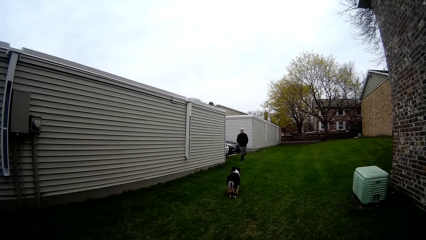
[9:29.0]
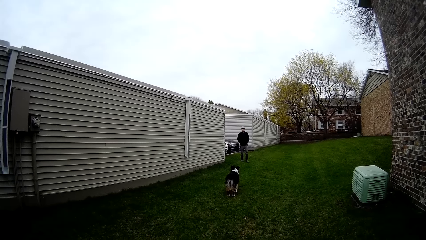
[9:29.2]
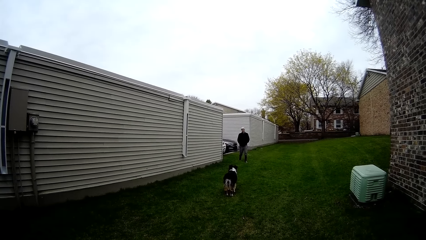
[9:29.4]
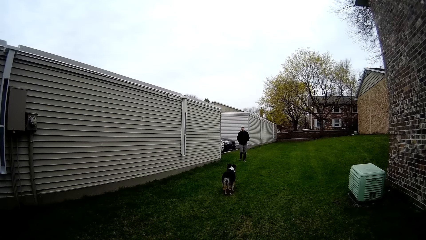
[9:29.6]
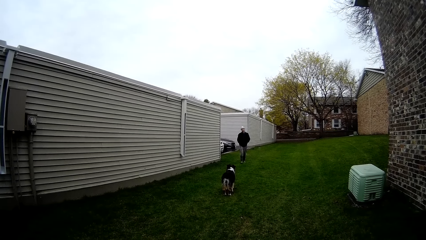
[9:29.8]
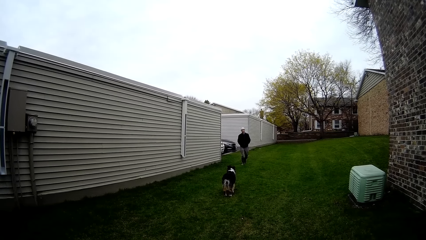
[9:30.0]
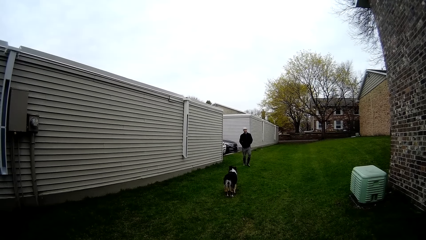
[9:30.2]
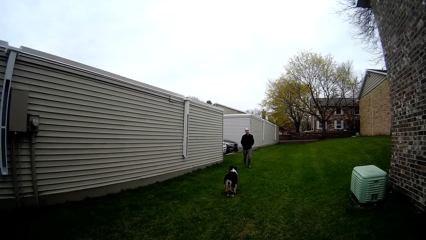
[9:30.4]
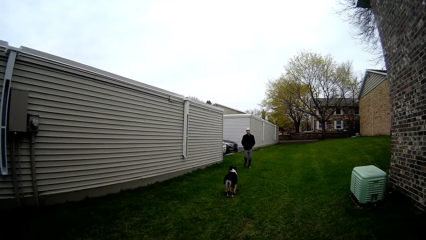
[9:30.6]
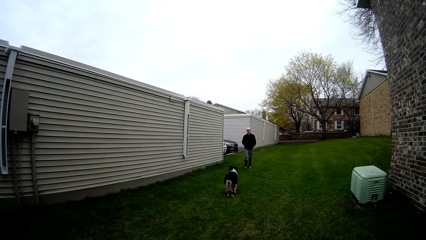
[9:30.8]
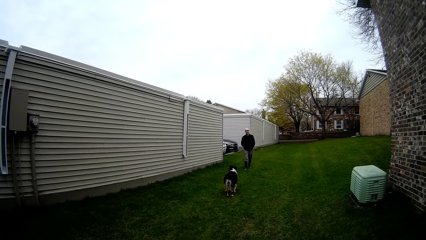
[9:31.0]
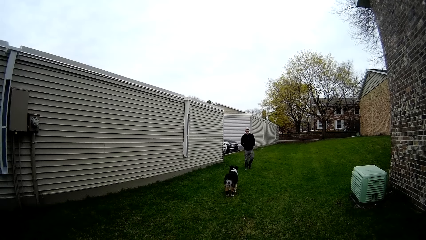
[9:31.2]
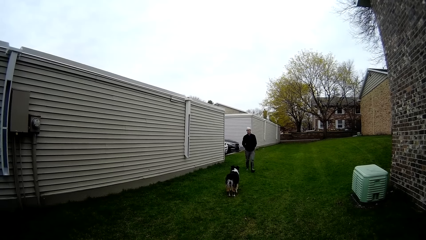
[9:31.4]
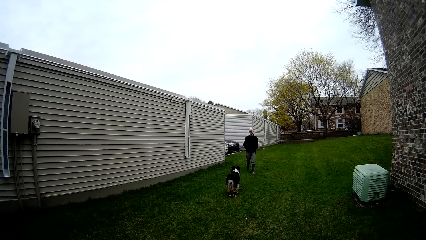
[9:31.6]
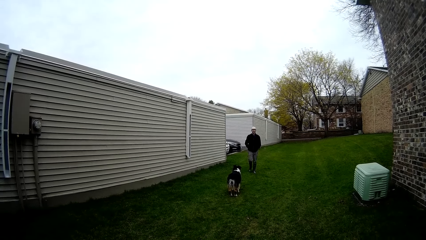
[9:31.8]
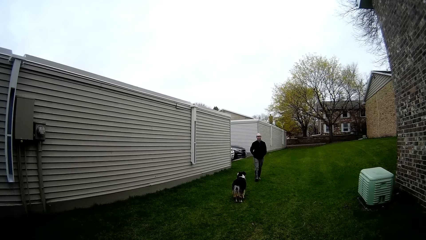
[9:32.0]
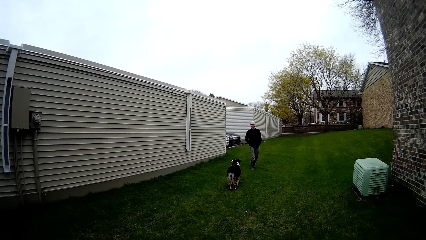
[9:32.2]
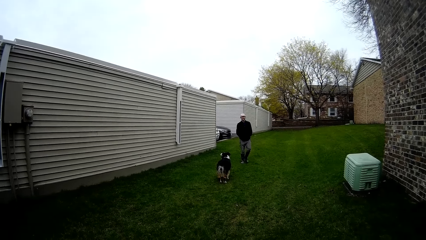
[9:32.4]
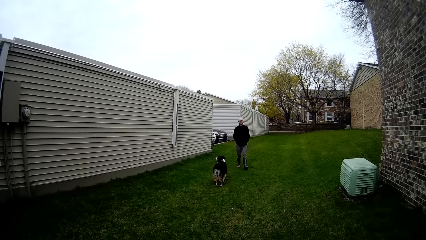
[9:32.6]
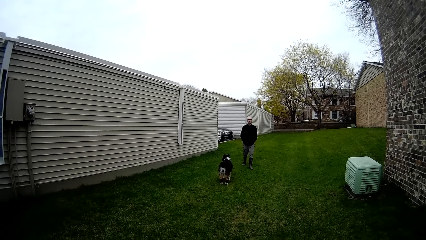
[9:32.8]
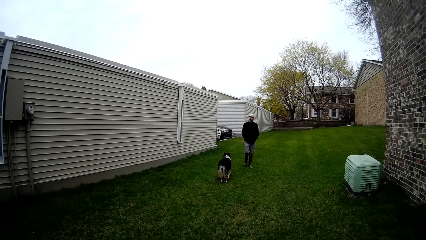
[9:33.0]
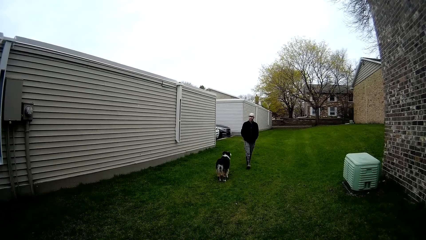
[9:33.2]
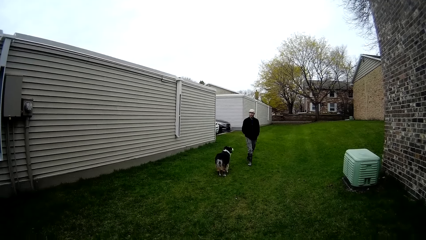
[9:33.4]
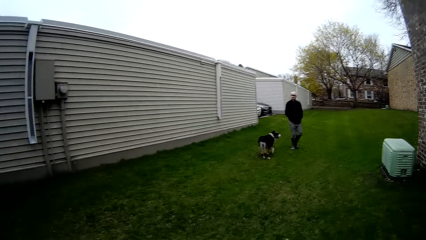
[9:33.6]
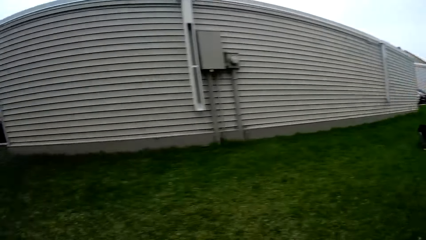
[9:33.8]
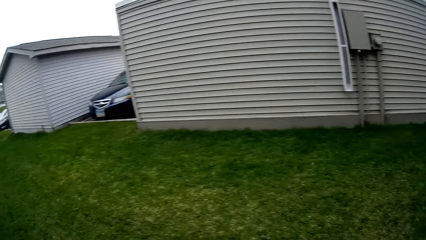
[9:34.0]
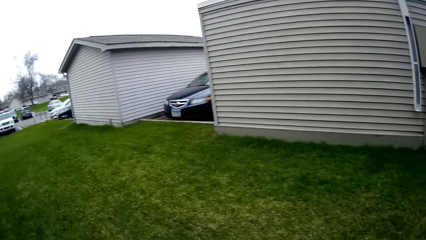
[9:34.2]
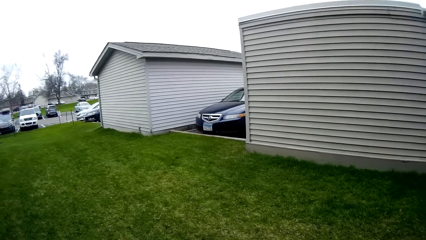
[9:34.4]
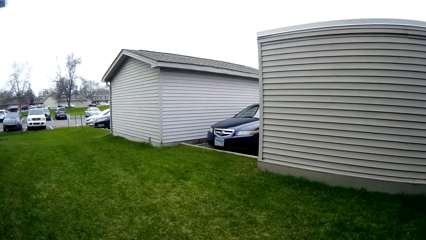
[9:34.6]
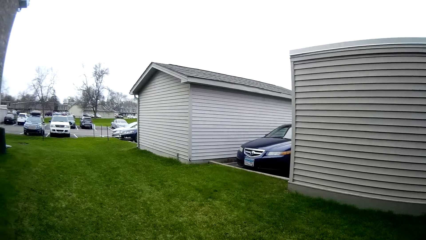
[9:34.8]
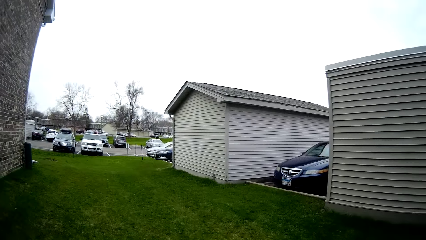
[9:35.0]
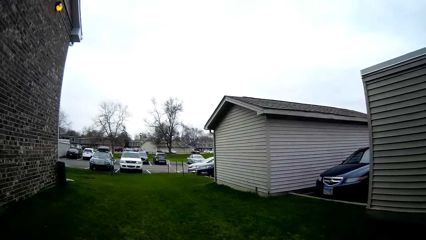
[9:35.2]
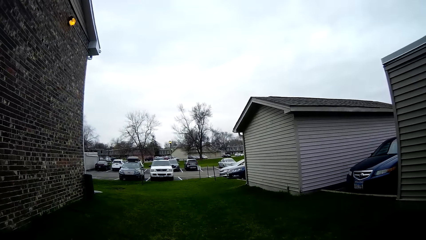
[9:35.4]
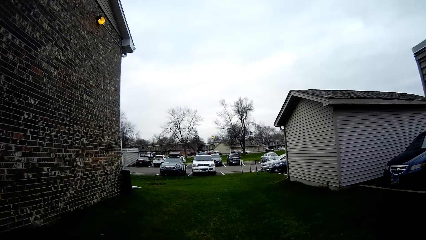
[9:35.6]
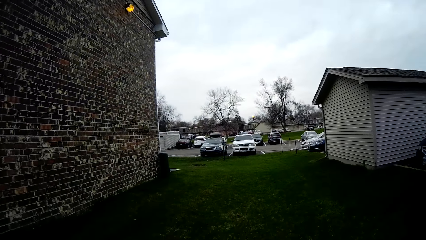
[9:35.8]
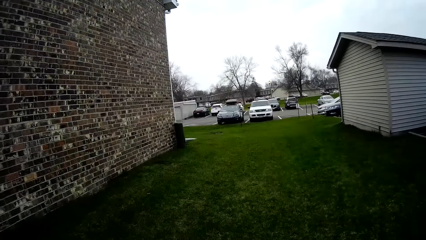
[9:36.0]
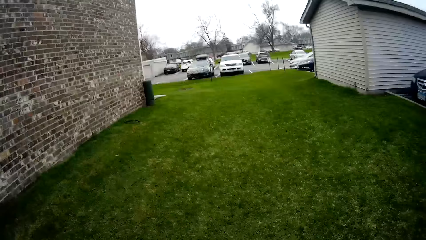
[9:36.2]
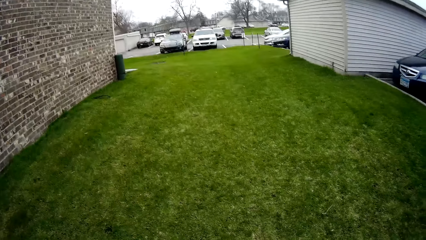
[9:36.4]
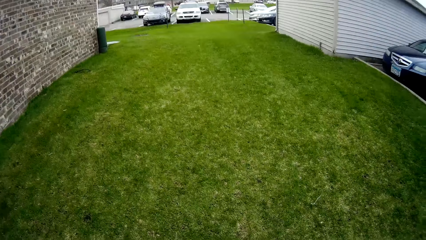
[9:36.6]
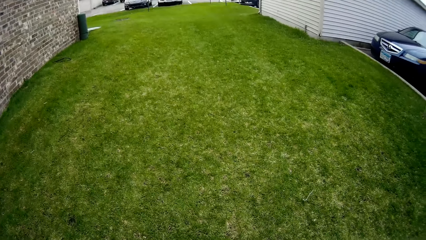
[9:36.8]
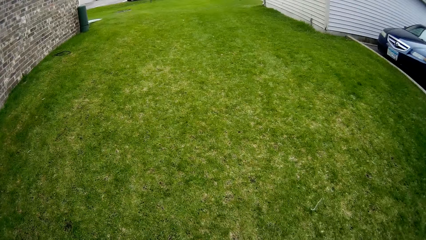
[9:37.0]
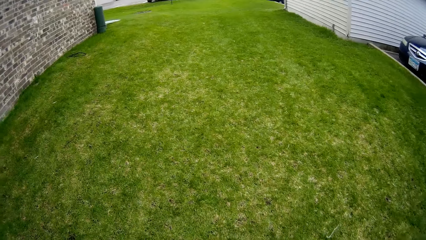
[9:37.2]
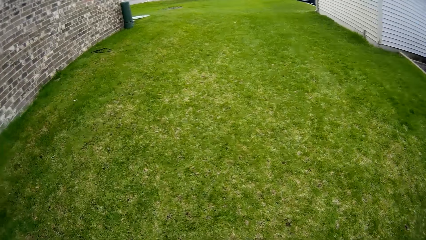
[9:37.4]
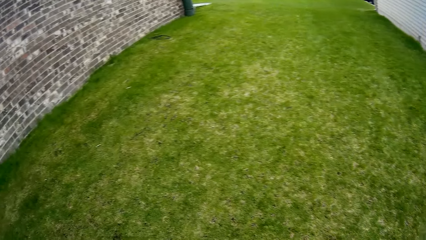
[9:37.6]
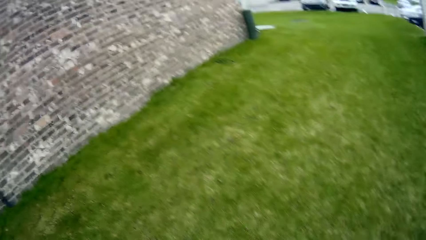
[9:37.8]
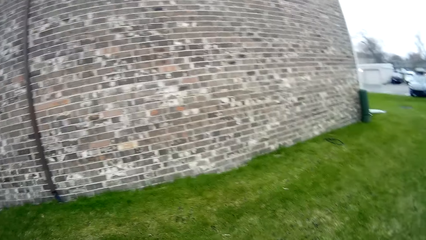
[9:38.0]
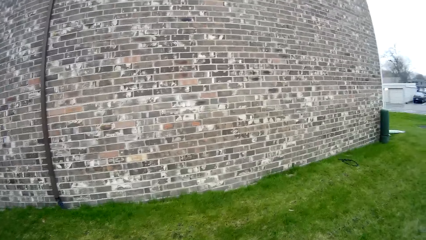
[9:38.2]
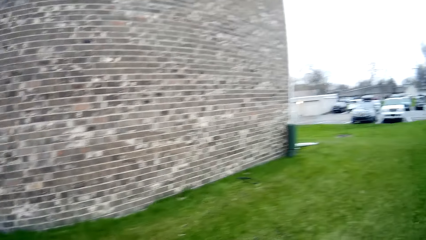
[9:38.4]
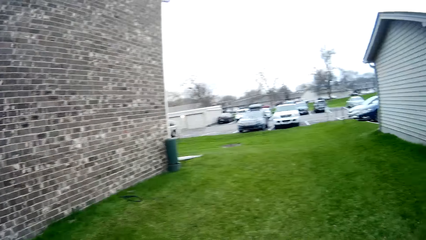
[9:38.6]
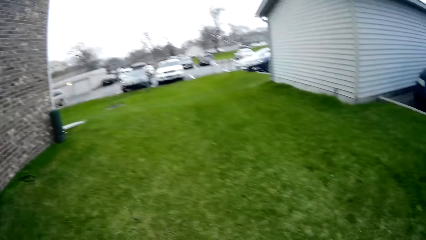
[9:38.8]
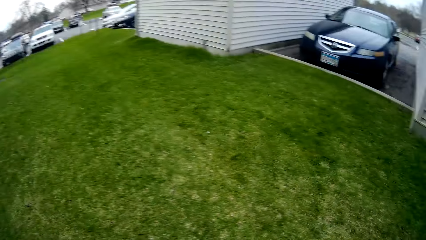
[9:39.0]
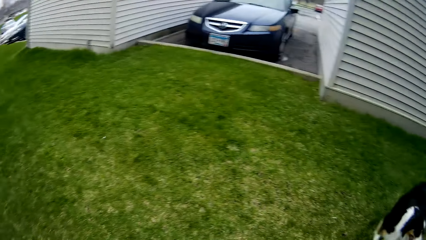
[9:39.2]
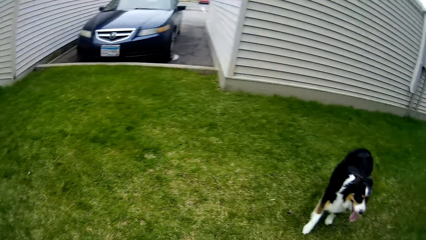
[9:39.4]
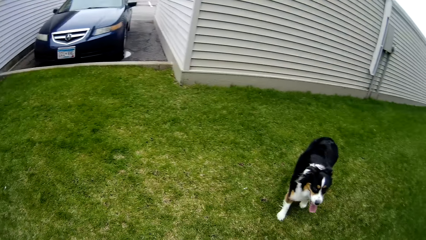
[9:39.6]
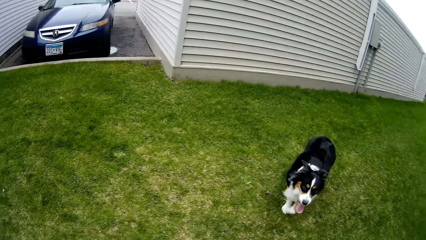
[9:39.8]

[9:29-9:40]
A man is around the compound. The camera wearer converses with the man. They walk around the compound.

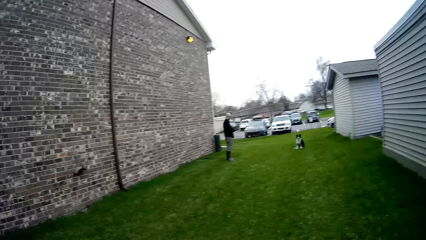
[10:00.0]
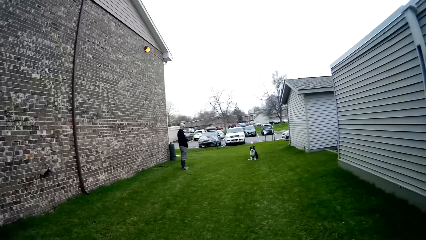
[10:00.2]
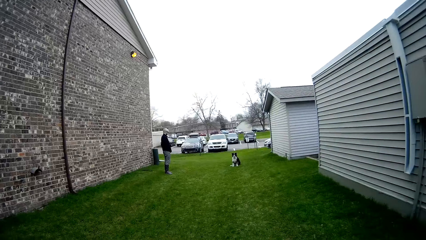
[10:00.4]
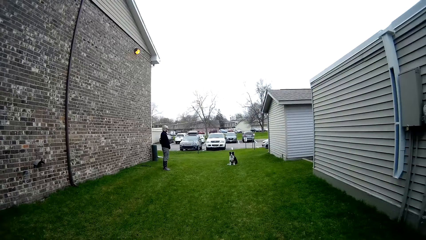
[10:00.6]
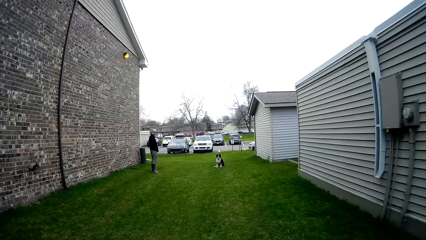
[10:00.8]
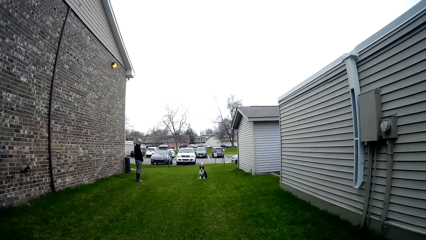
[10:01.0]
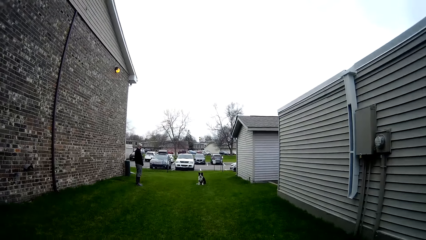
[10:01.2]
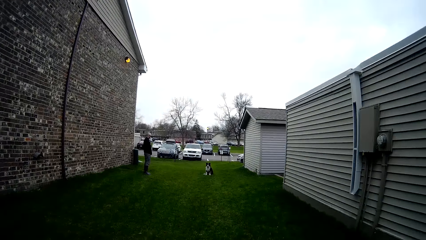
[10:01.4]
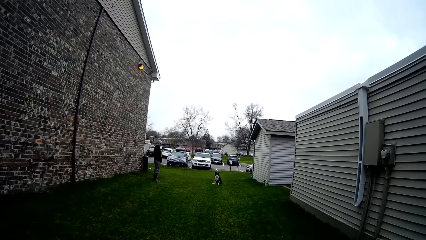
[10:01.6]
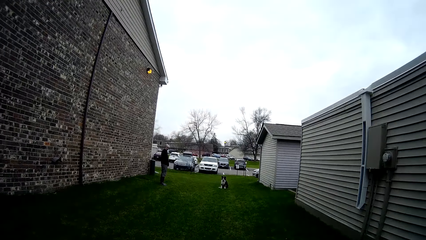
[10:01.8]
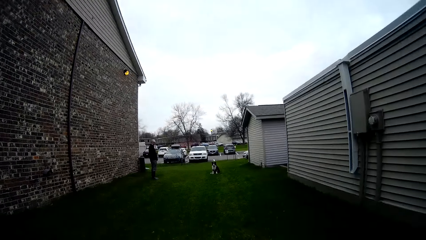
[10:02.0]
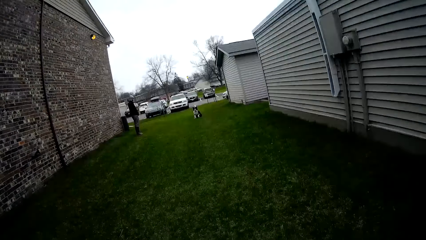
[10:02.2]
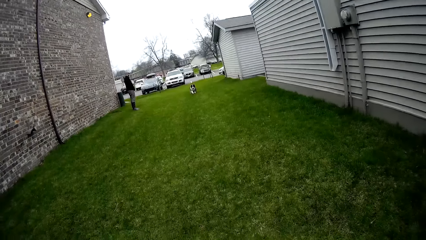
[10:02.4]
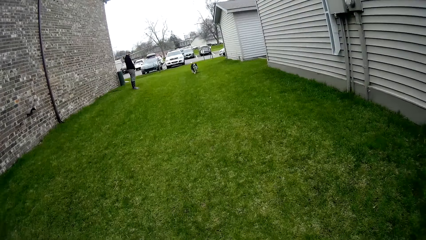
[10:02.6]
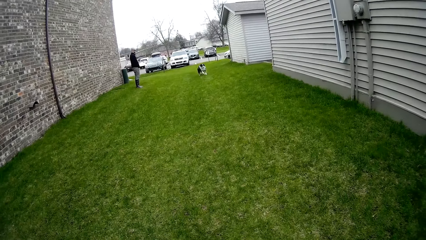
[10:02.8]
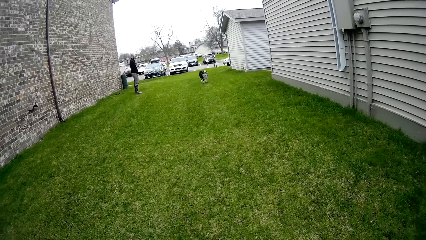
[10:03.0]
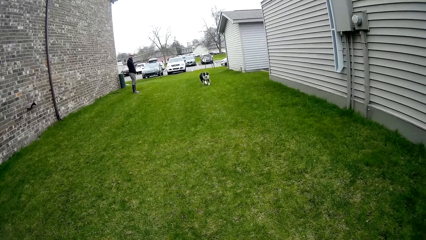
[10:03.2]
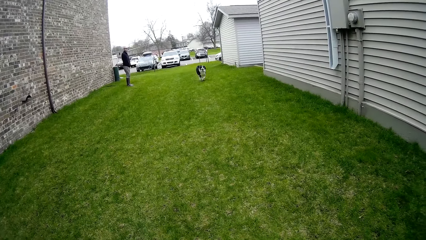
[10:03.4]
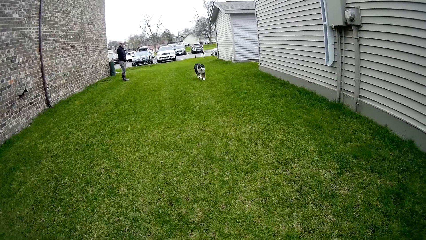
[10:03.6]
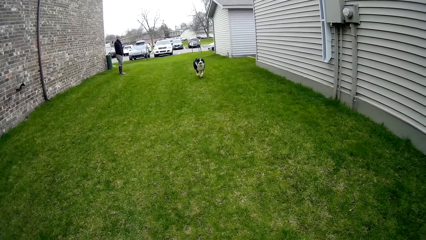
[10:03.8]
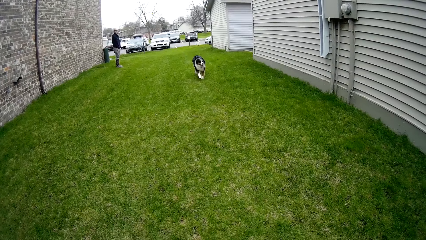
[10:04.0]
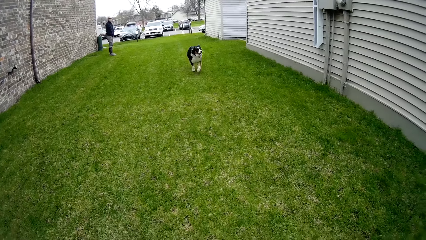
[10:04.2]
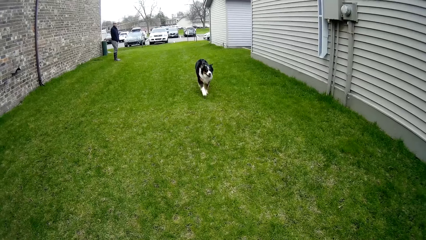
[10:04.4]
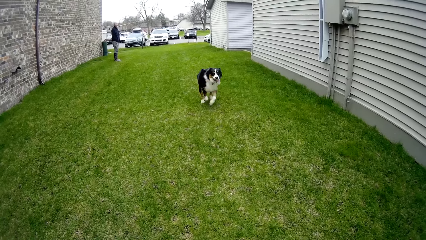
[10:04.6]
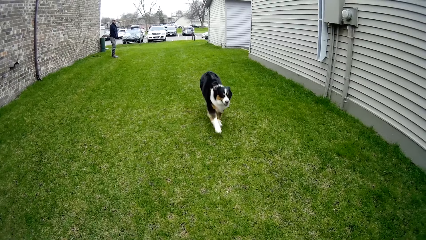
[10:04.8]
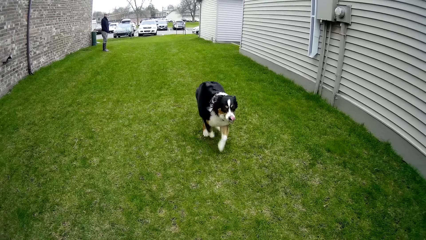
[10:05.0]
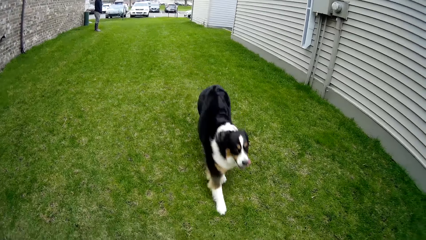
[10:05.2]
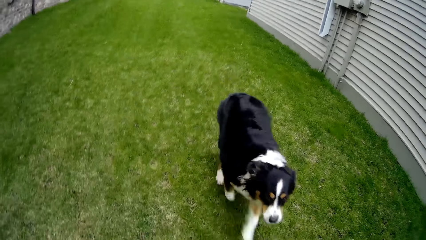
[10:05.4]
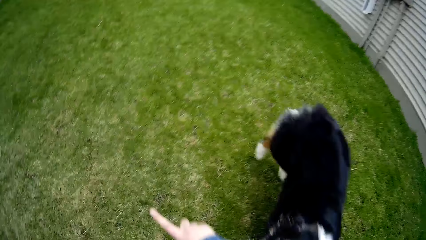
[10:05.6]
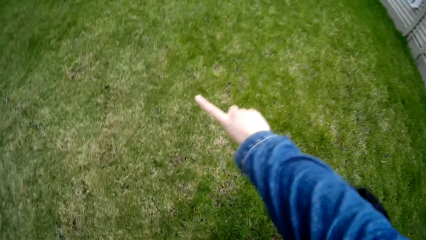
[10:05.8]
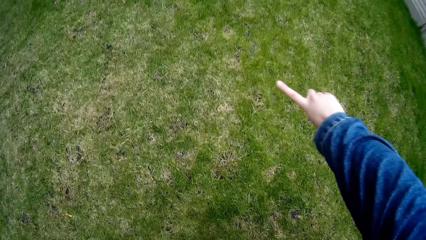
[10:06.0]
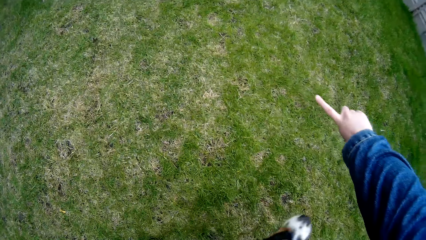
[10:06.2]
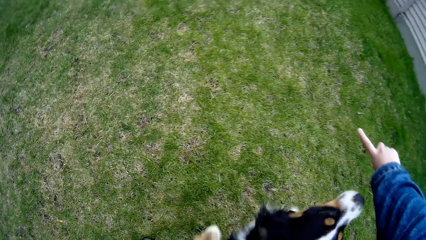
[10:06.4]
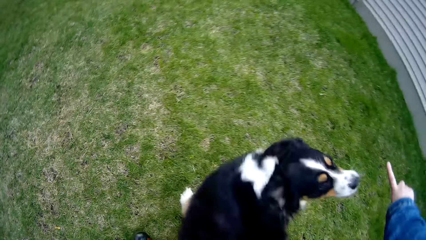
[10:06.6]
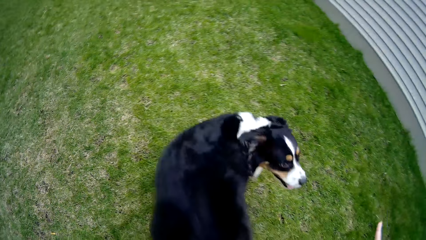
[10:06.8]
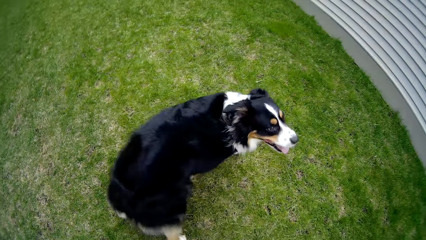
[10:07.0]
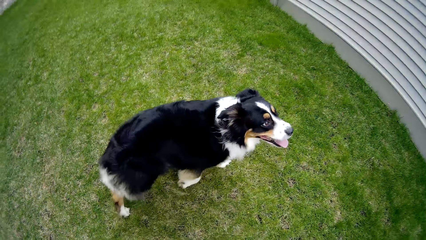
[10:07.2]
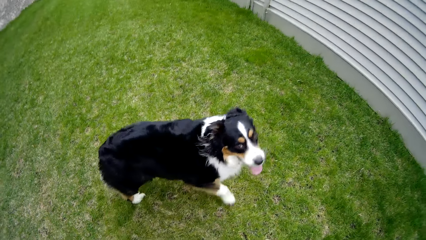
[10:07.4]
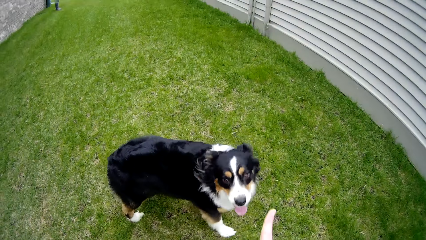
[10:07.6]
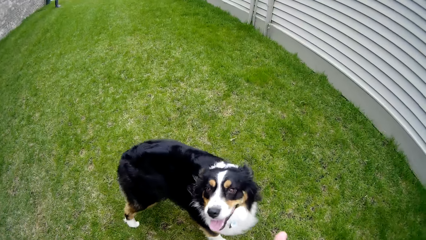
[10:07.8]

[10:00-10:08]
The camera wearer stares at the dog. The dog runs towards the camera wearer. The camera wearer interacts with the dog through her right hand.
